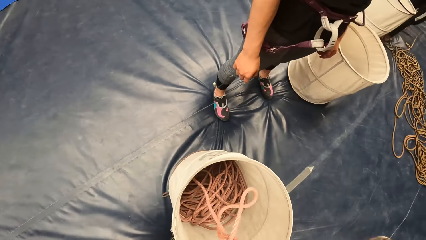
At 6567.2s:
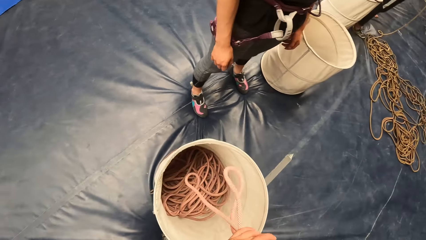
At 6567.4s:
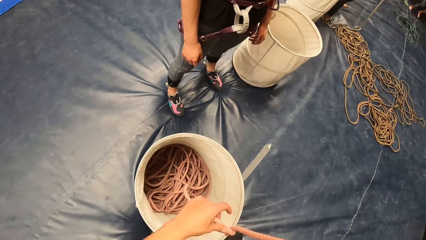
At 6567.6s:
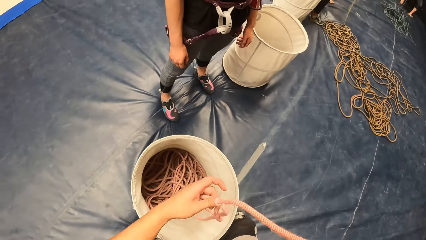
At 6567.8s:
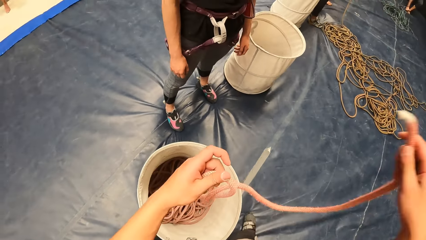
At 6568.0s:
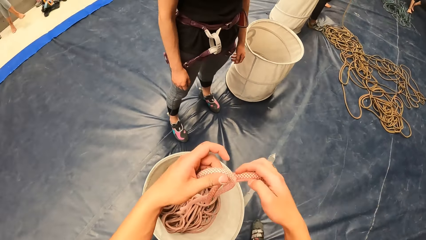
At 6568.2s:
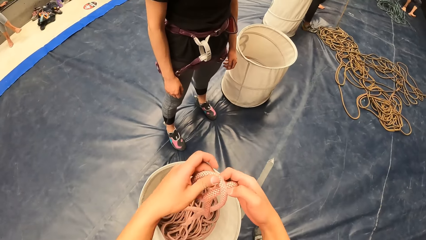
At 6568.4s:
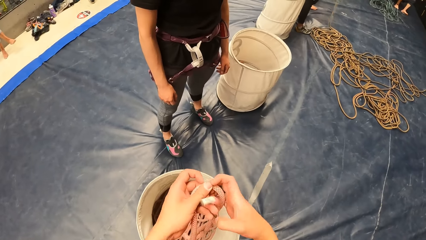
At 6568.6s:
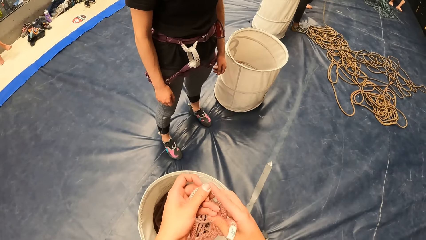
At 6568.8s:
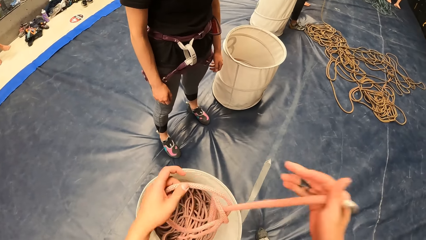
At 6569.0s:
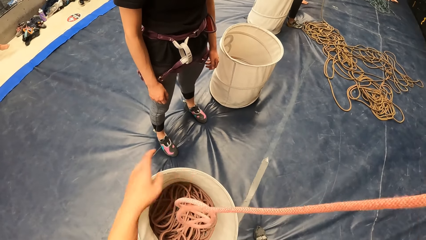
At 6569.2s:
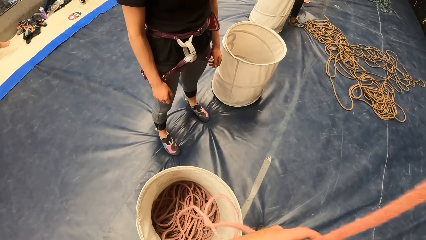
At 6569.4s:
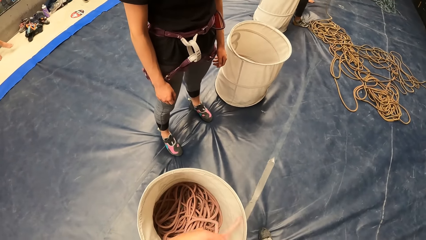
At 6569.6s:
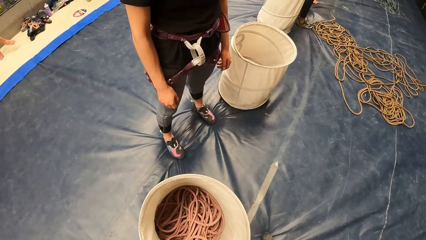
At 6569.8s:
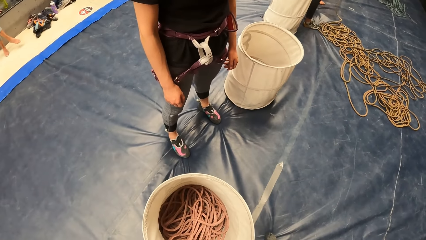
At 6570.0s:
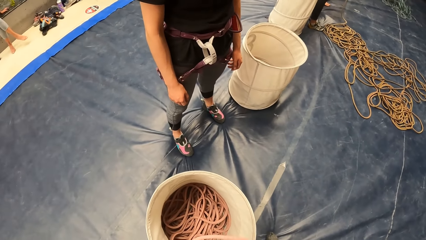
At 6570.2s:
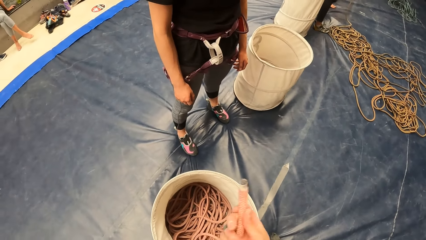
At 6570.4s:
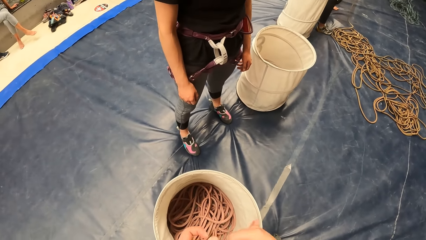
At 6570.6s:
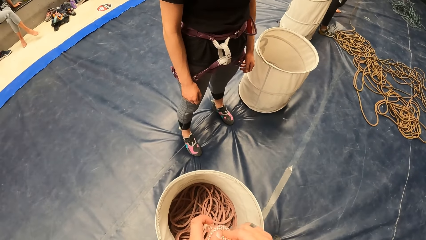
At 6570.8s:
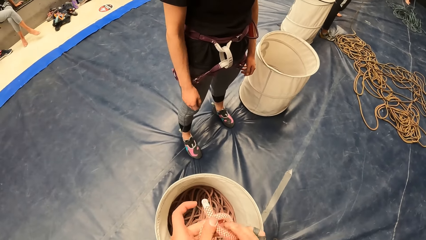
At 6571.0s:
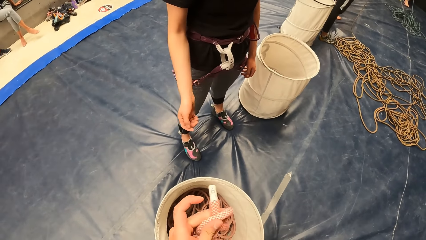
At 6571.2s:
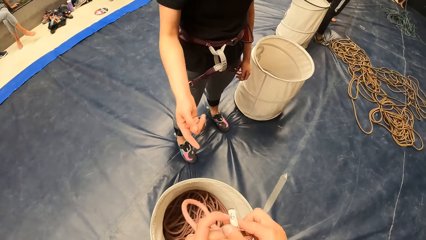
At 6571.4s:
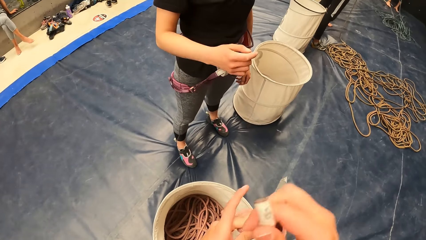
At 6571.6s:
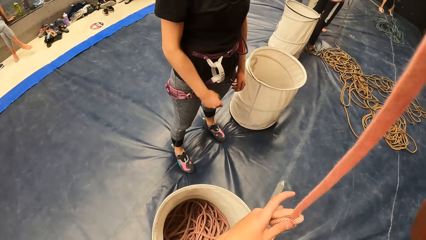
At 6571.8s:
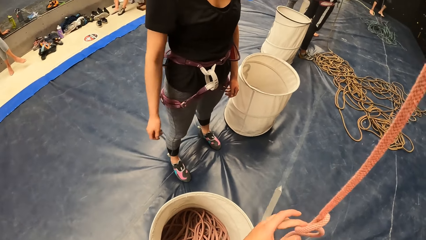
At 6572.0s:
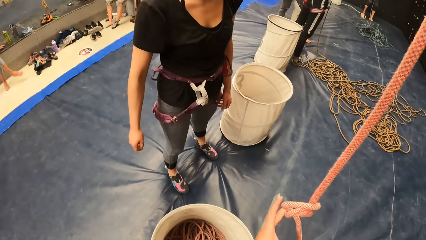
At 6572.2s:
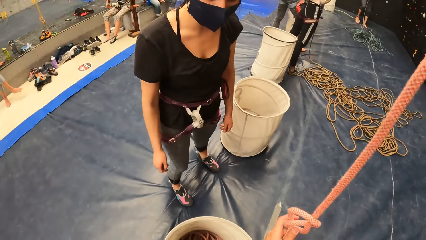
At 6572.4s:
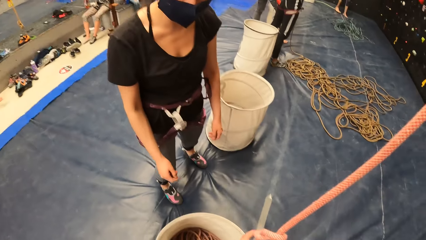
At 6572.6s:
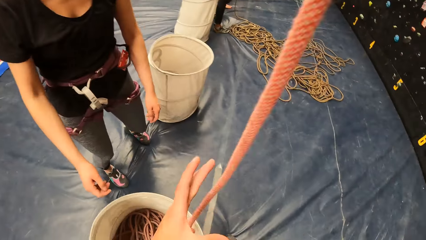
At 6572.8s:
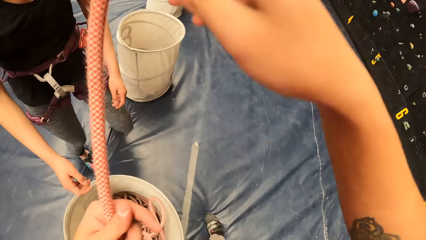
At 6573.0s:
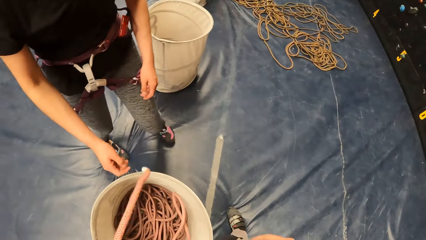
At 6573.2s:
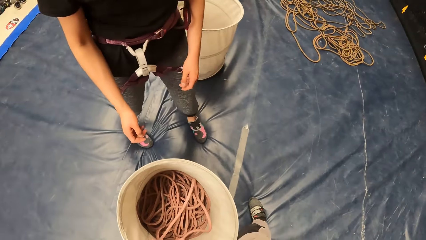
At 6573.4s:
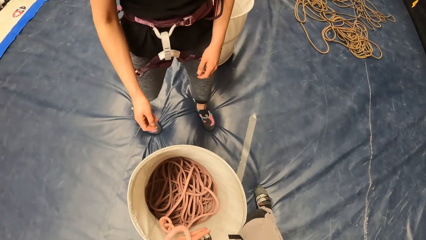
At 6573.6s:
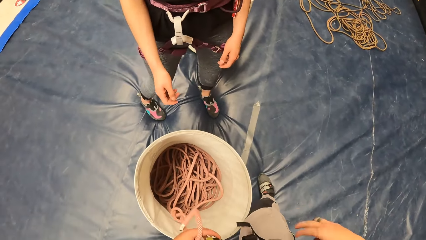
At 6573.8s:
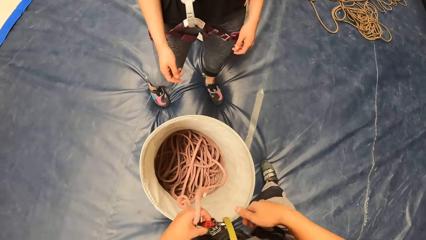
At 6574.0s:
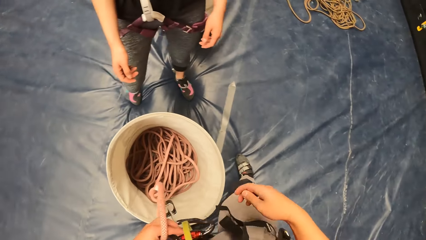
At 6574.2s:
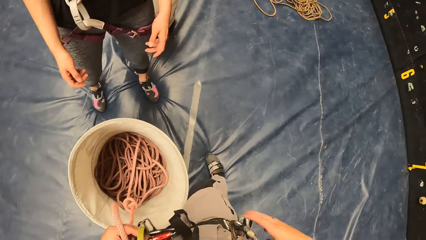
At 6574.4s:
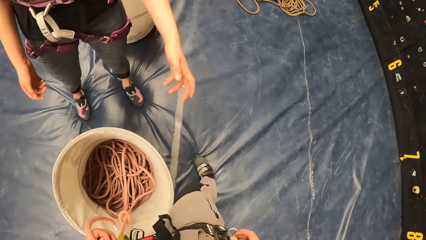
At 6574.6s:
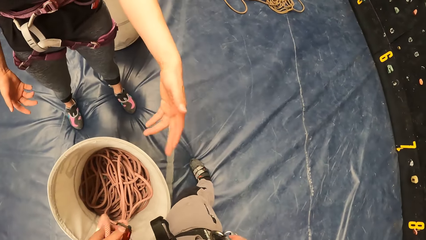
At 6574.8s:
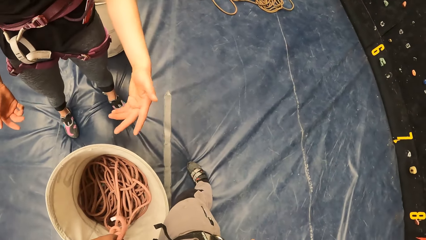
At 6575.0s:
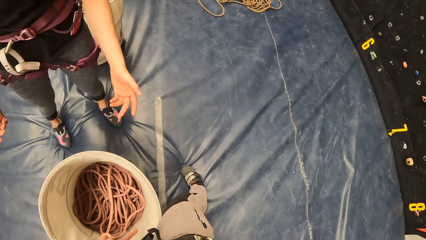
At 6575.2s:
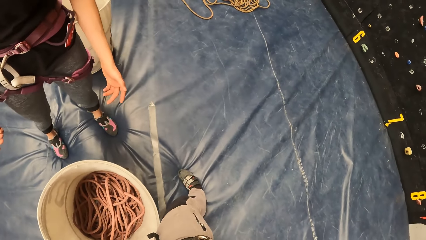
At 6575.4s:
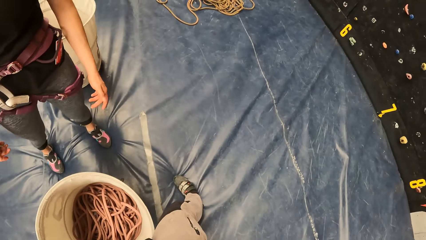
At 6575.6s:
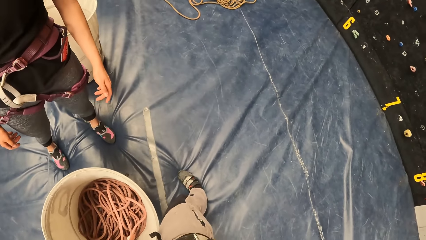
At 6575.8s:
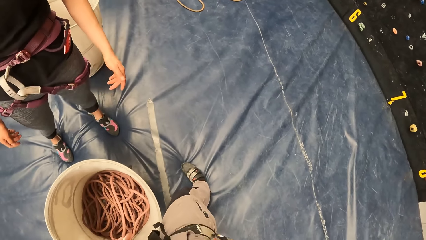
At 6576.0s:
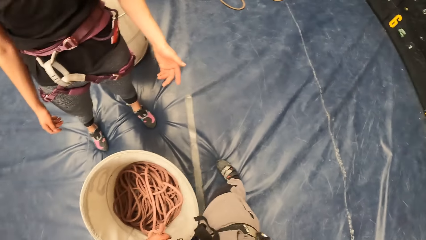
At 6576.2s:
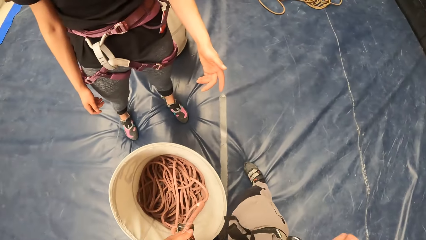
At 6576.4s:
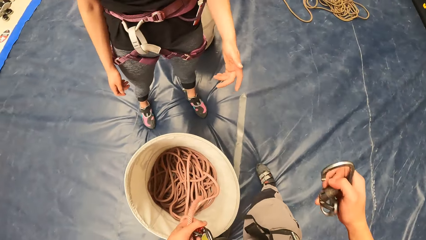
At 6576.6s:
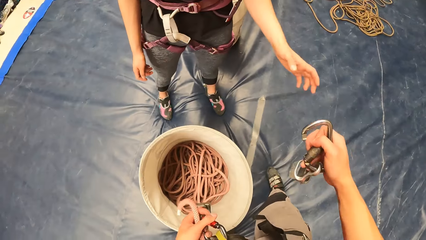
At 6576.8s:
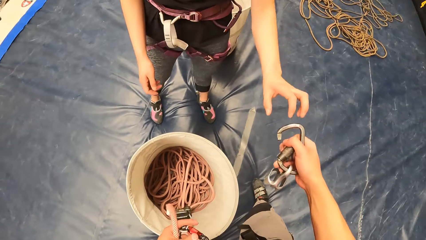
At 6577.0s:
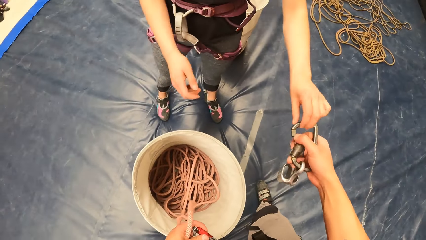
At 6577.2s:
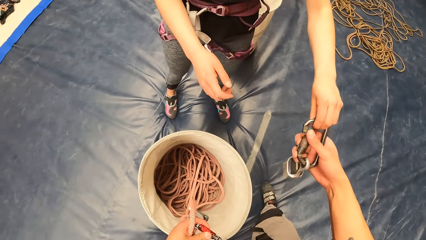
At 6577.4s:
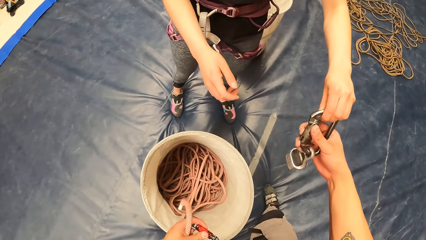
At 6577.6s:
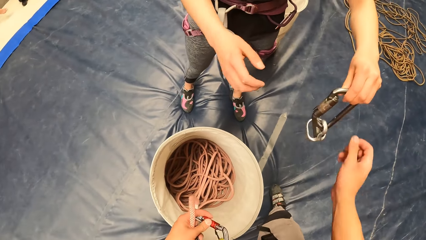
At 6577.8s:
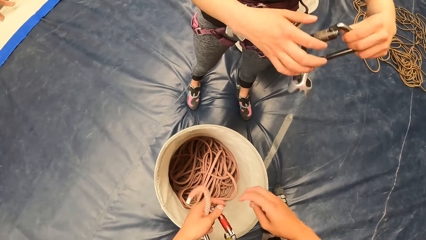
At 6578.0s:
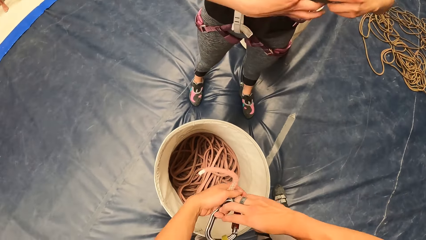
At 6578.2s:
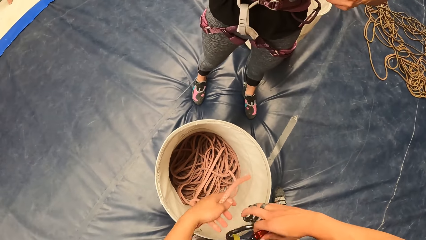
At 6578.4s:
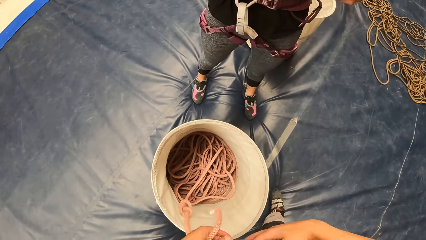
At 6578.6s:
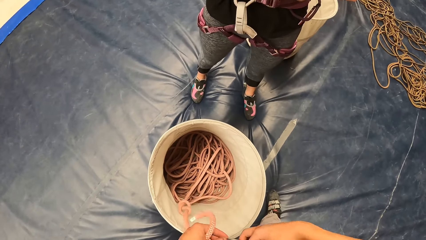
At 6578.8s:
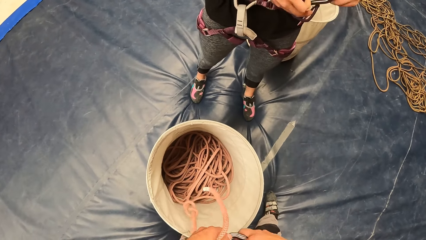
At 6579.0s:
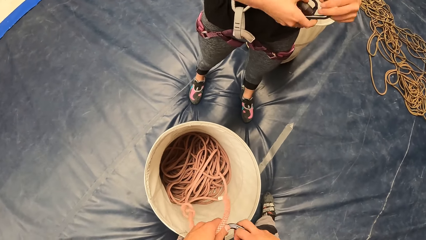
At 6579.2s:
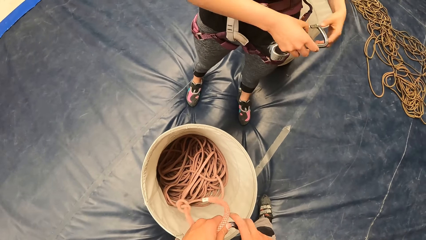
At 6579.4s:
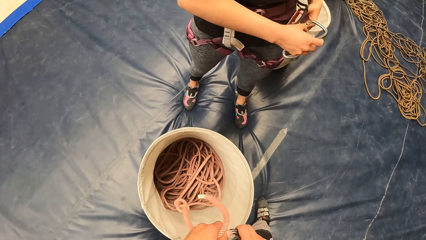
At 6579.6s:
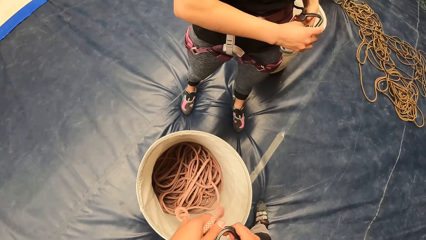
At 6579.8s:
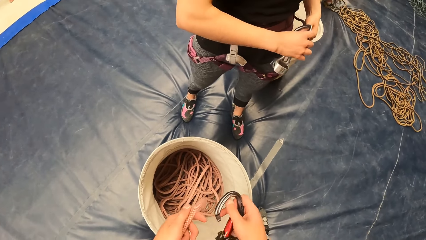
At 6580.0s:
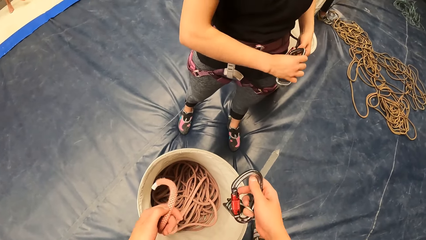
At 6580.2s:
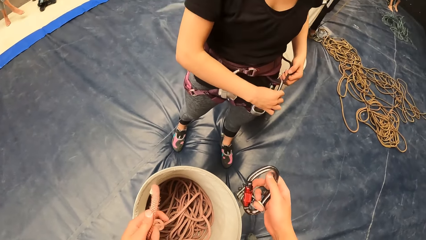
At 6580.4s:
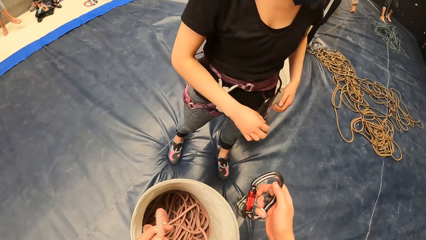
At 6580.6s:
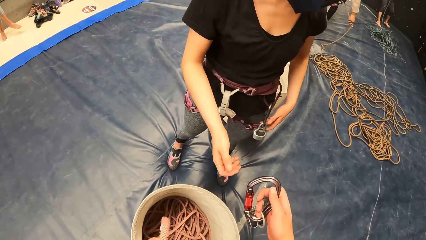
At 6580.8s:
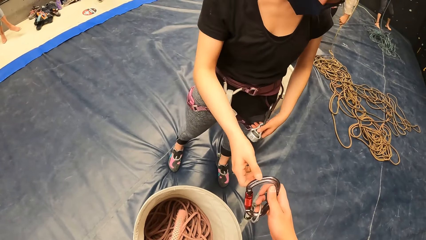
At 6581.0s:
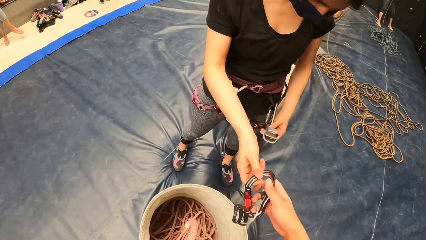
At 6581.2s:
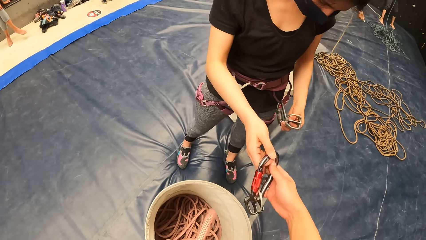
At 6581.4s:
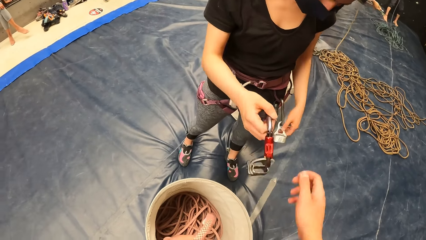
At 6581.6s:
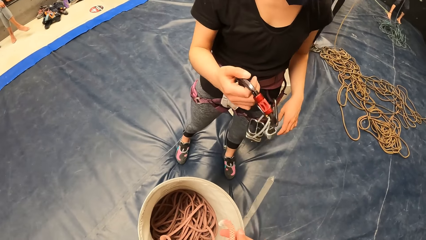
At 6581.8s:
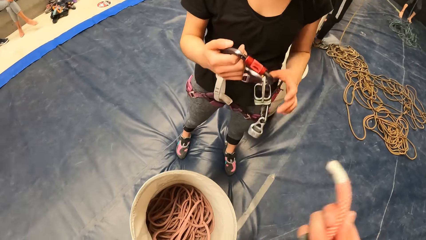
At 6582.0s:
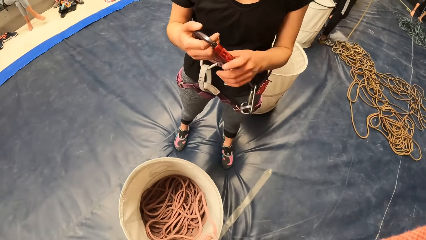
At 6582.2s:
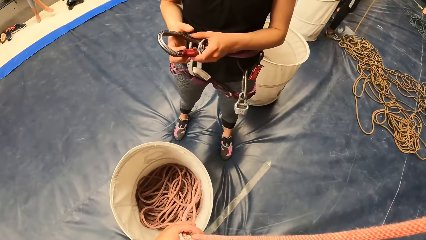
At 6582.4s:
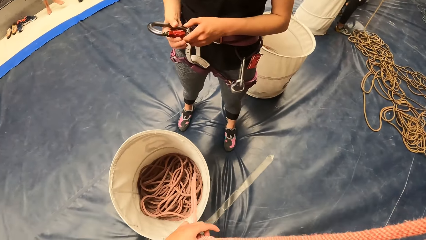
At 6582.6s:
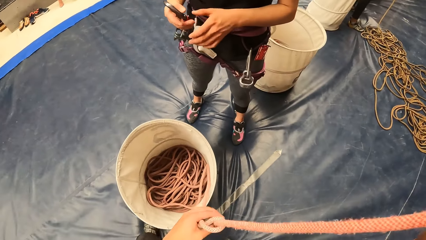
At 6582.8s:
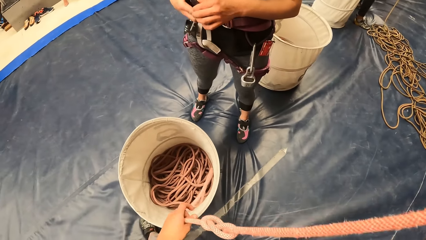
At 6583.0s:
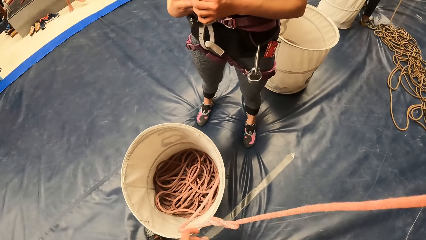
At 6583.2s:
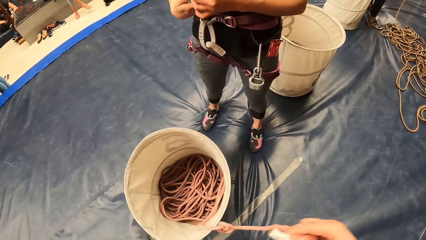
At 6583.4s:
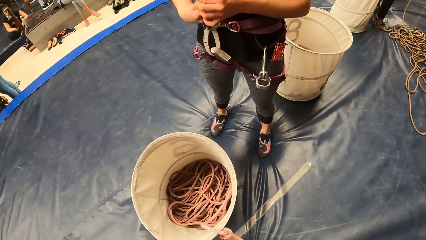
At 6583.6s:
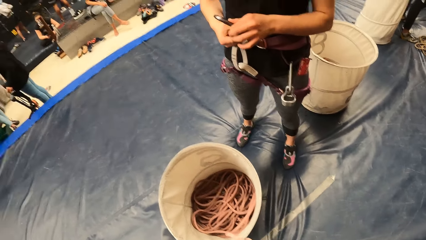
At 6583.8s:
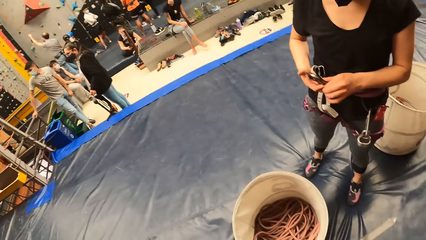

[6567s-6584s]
The camera wearer takes the rope from the bucket. They tie a knot on the rope. They give a person the locking carabiner. They remove the locking carabiner from the rope. They give the person the locking carabiner.
